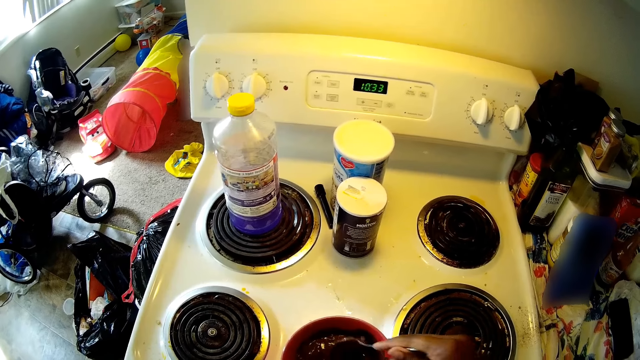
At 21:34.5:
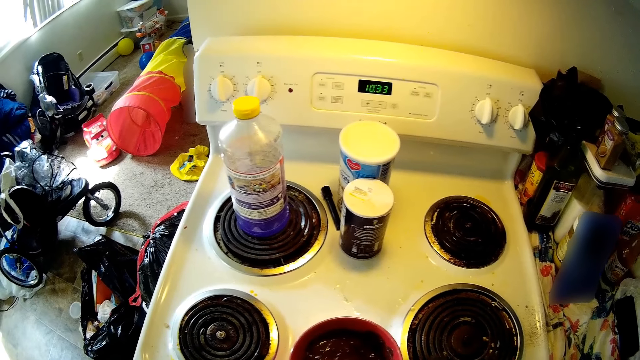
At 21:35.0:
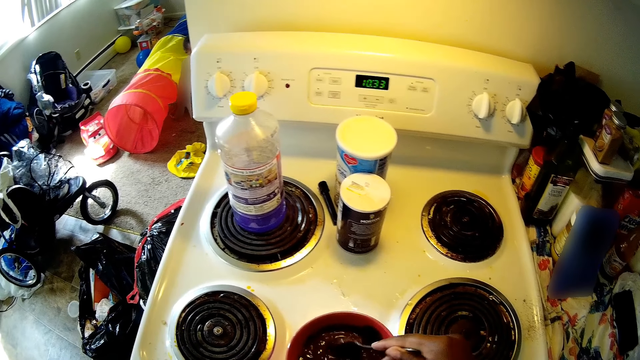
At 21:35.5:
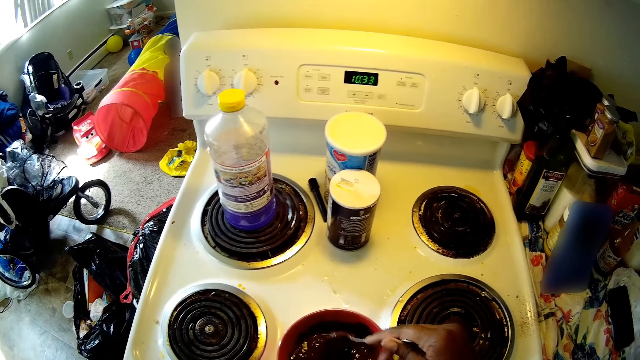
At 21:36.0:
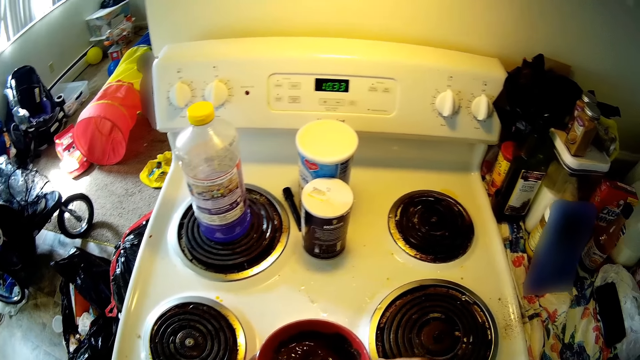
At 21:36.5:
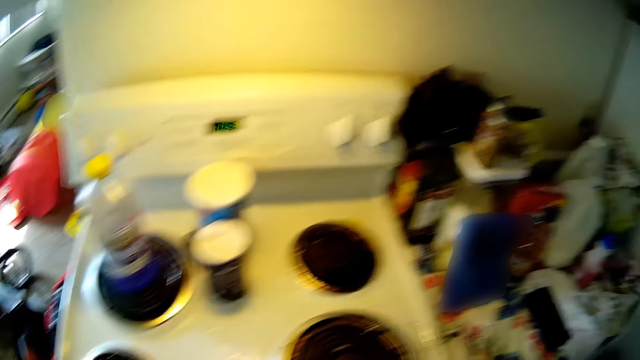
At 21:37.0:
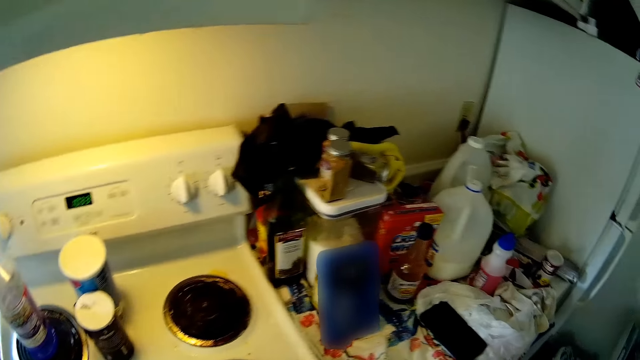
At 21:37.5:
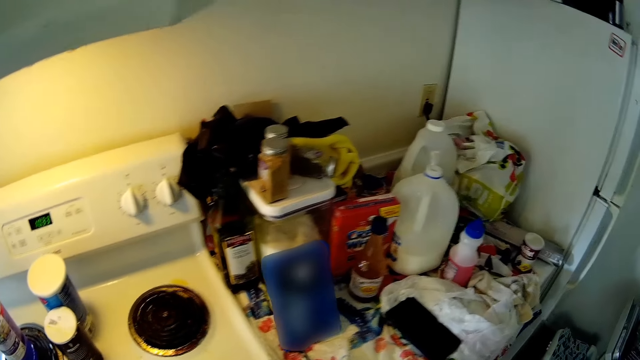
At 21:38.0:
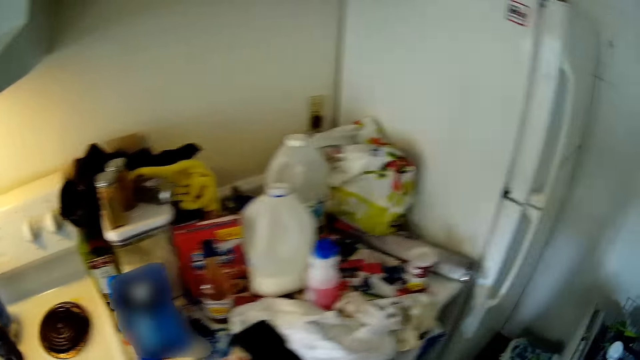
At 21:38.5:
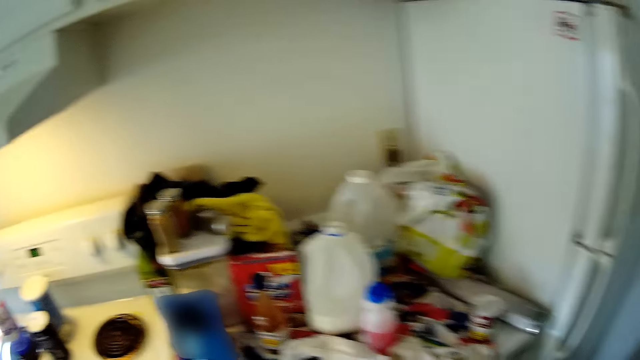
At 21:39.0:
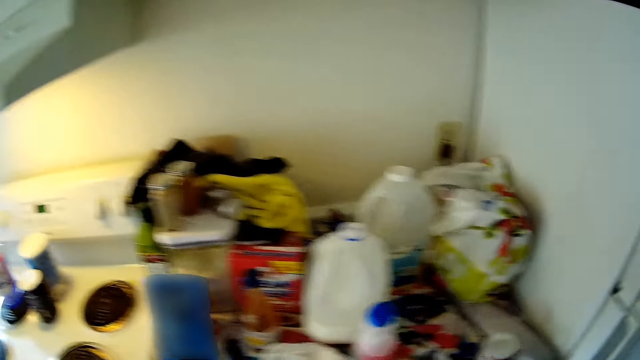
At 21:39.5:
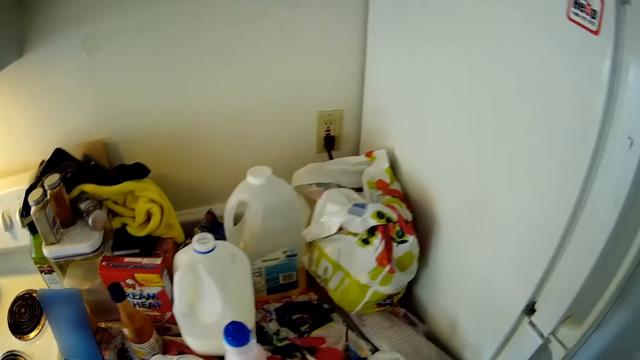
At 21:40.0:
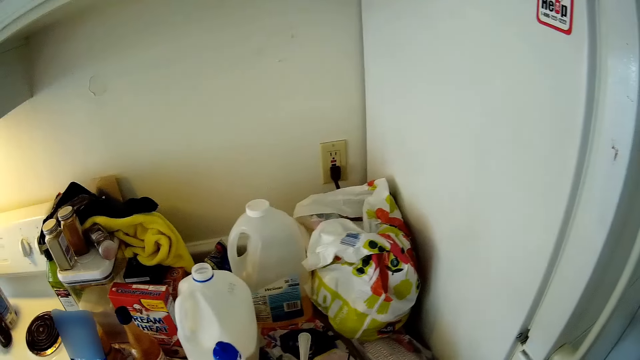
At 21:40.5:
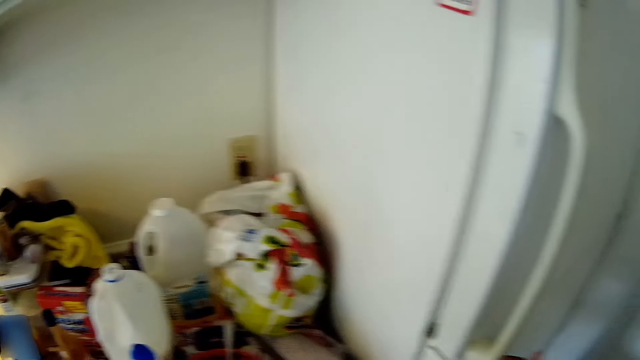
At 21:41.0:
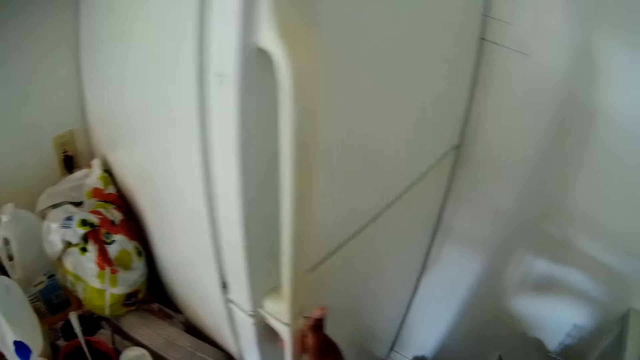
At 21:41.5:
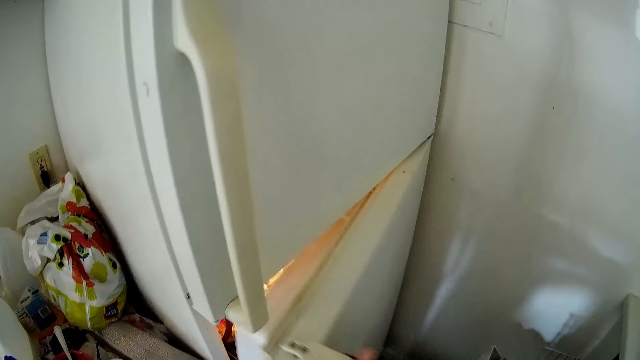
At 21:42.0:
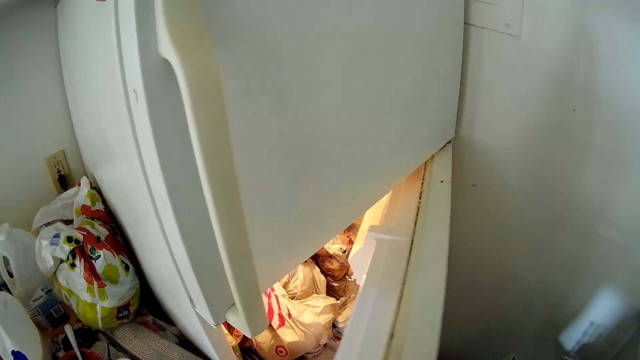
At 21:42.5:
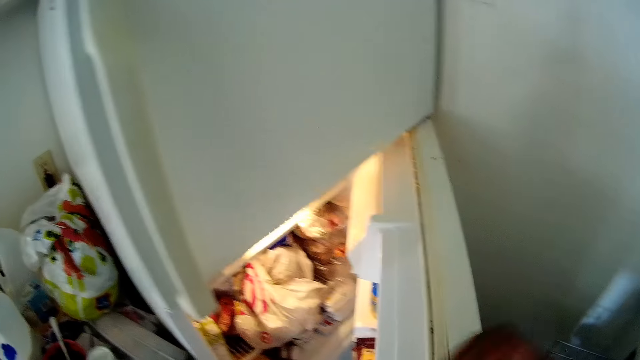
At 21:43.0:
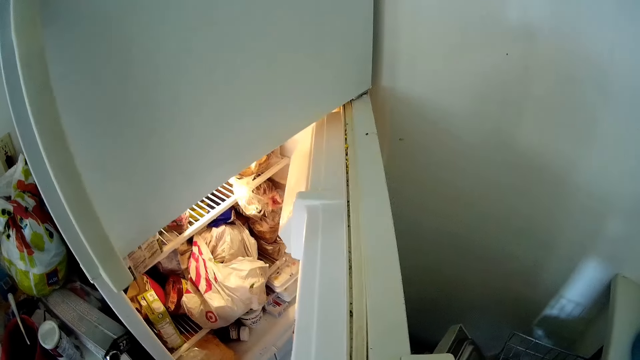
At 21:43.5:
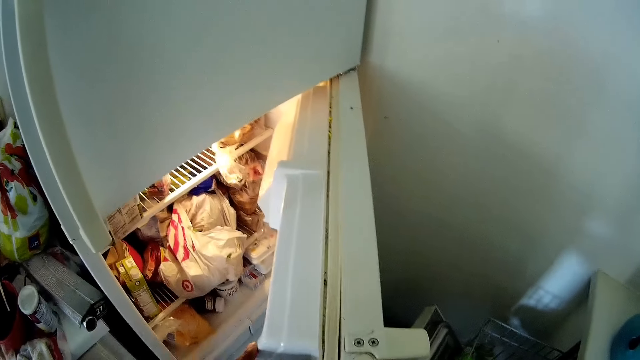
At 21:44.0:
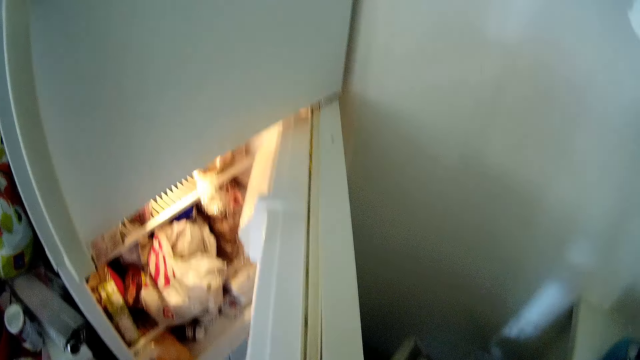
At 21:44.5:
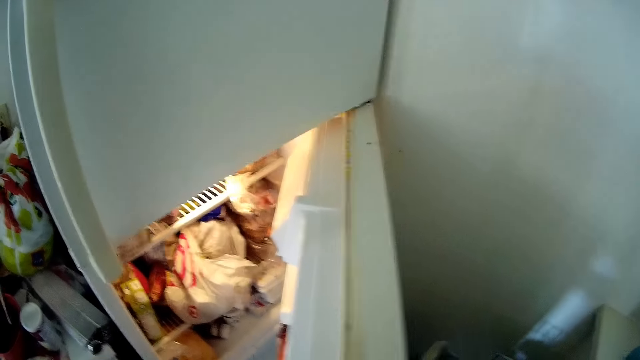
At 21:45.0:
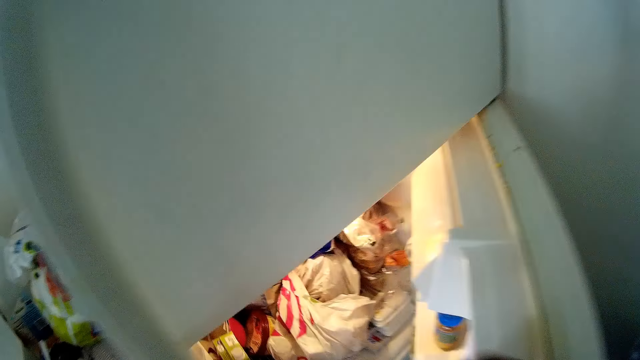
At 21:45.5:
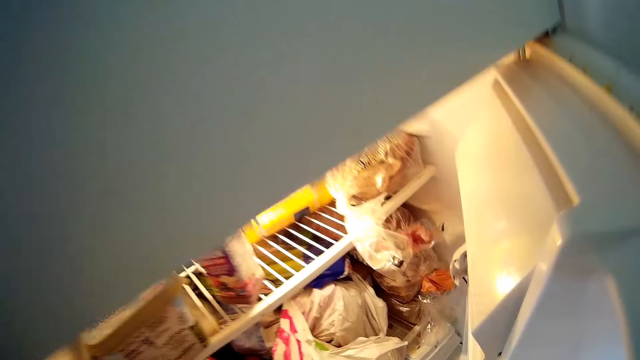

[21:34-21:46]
The camera wearer carries the paste from the gas cooker. She watches a video on her phone. She drops the sauce on the cabinet. She opens the fridge.

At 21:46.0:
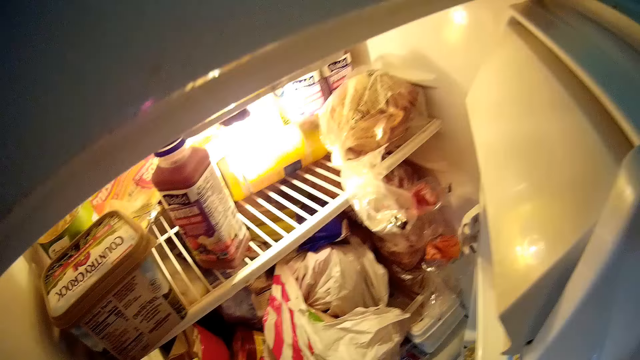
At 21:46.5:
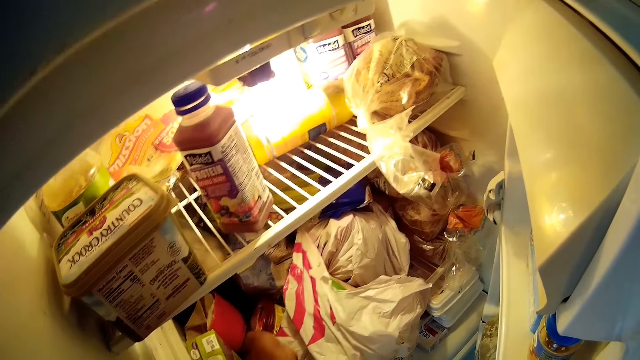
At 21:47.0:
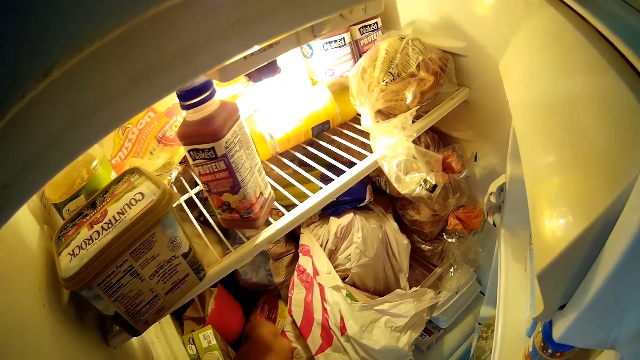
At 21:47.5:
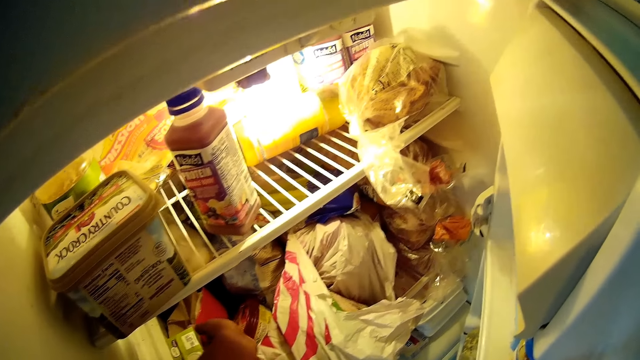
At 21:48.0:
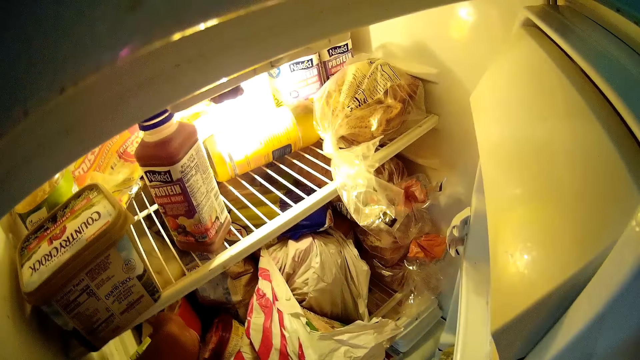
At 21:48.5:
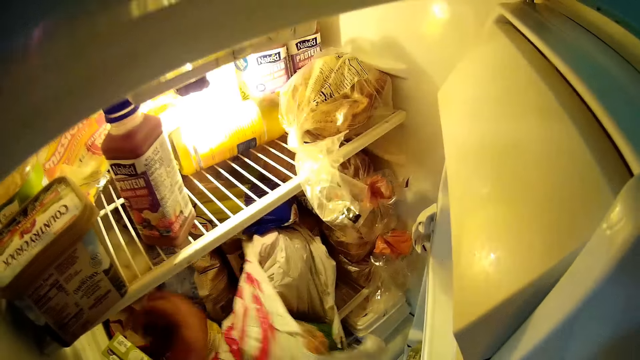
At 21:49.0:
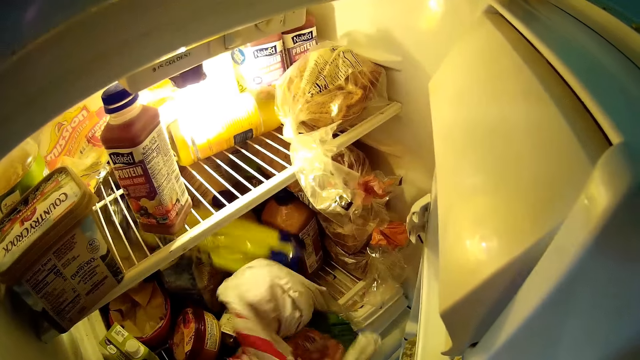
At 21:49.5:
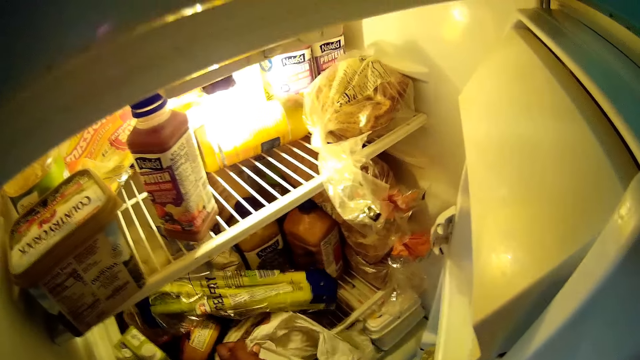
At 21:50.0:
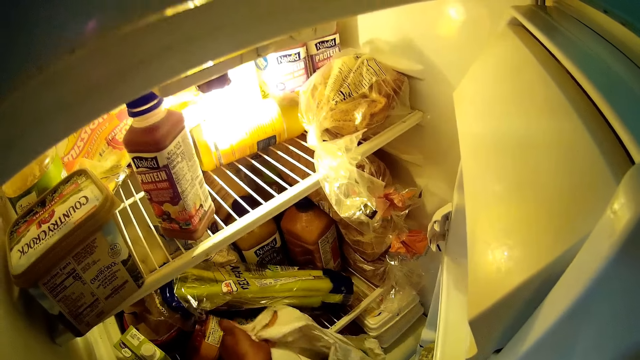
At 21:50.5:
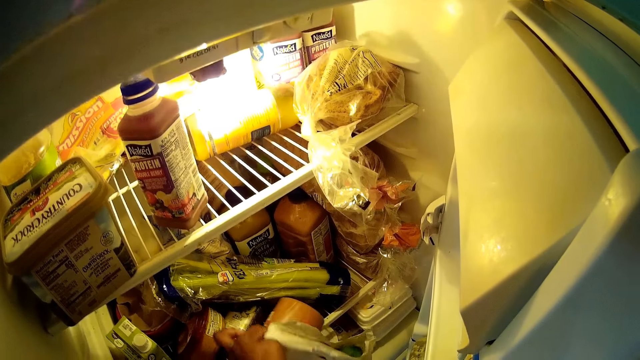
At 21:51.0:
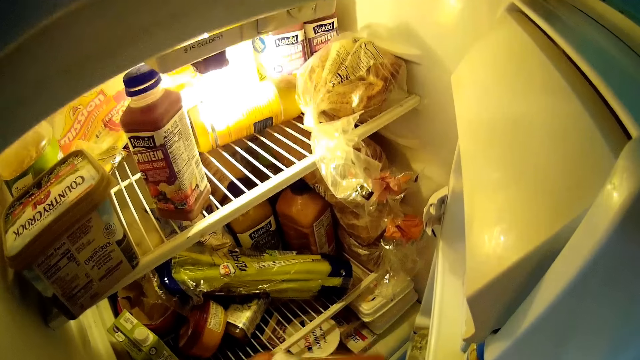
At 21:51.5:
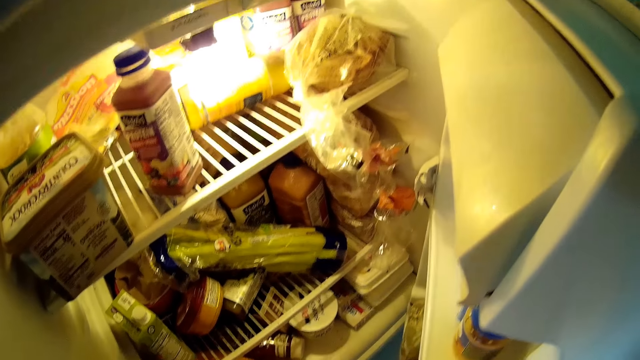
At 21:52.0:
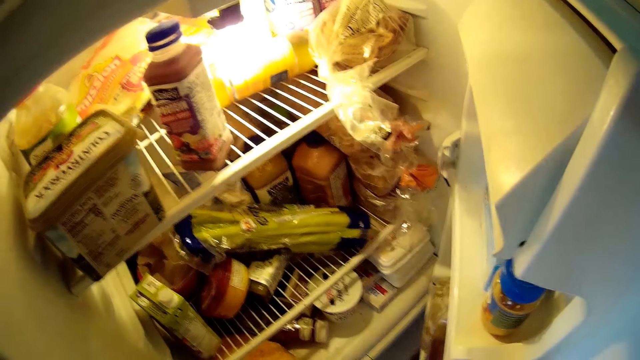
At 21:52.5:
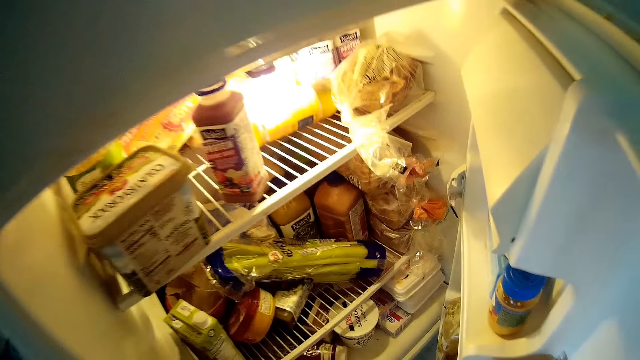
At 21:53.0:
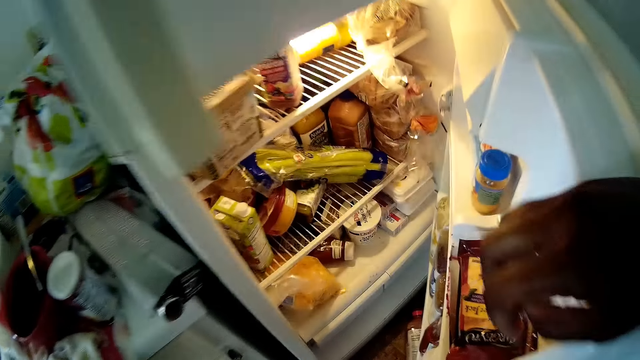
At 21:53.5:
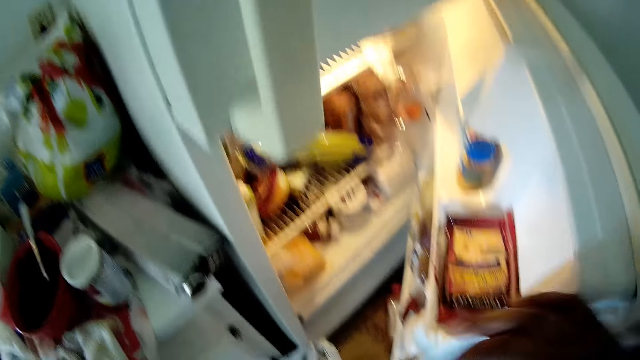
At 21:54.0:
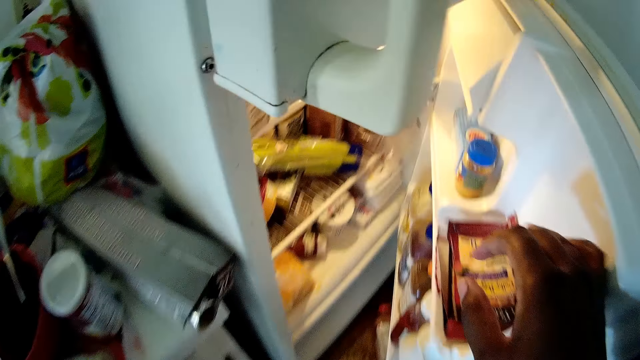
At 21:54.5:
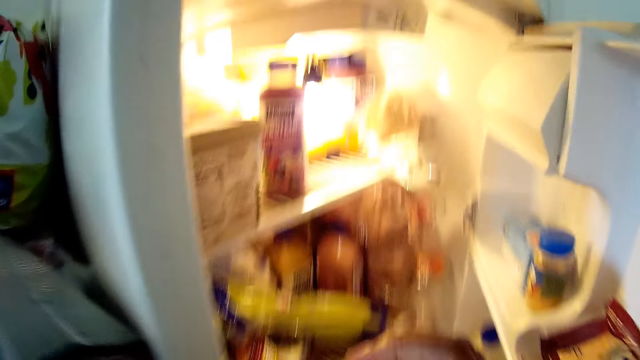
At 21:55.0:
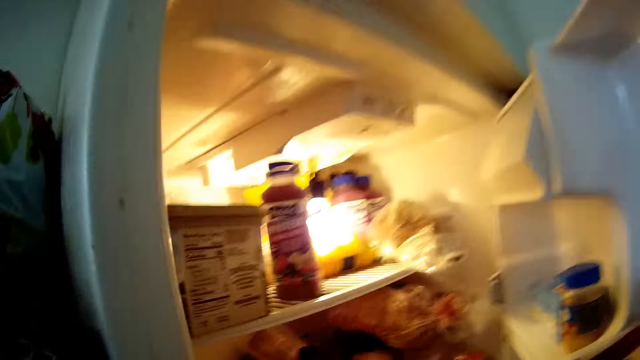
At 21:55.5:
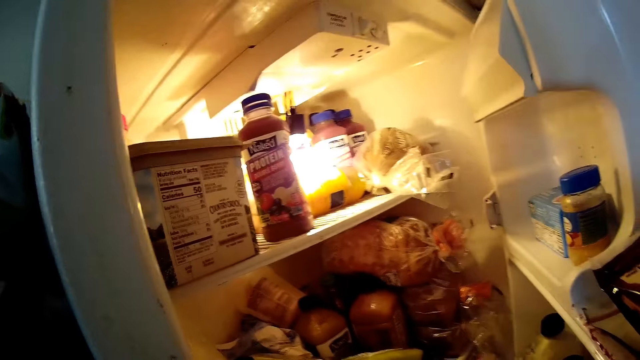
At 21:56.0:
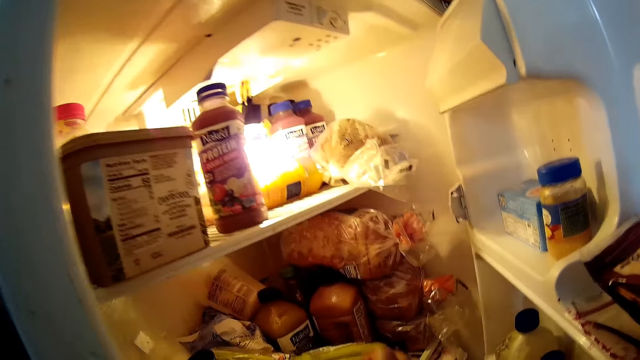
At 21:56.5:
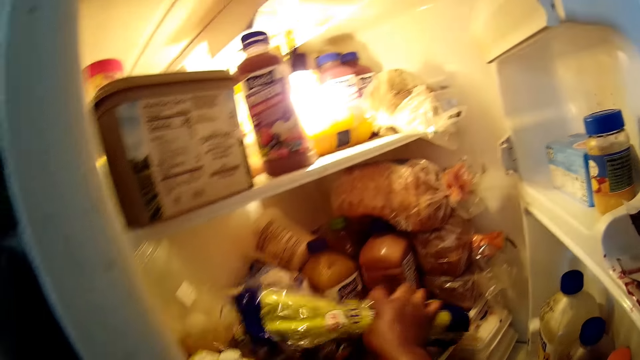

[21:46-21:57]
The camera wearer removes a bag from the fridge.
